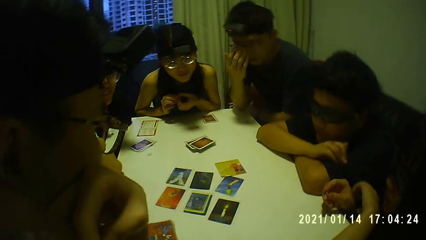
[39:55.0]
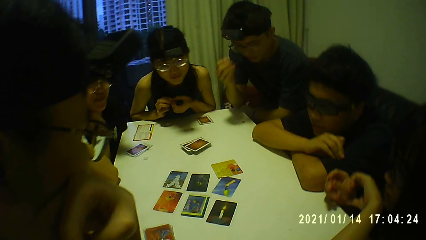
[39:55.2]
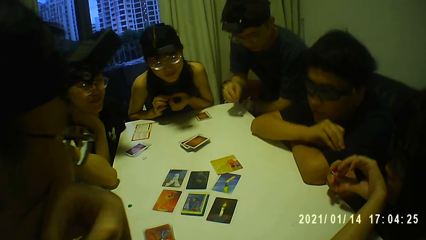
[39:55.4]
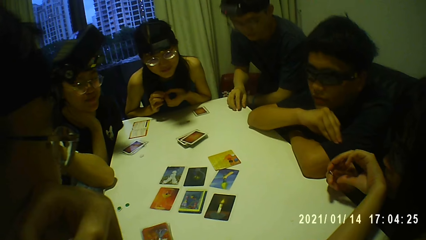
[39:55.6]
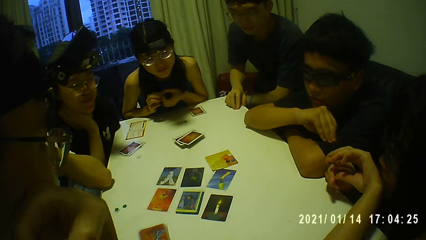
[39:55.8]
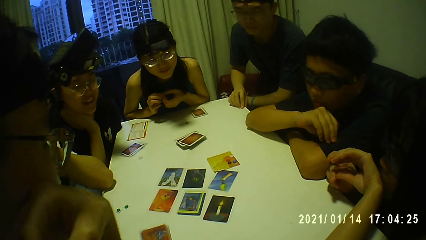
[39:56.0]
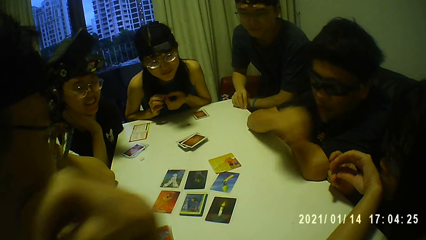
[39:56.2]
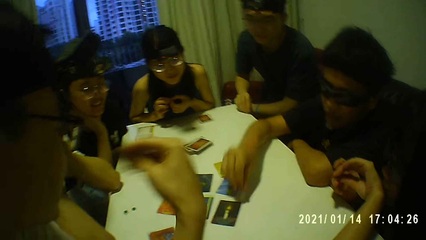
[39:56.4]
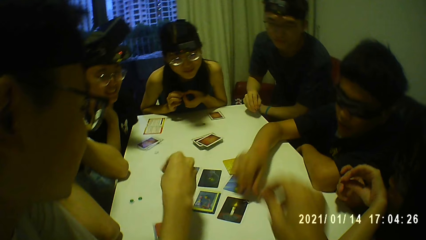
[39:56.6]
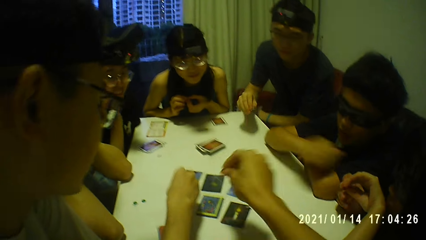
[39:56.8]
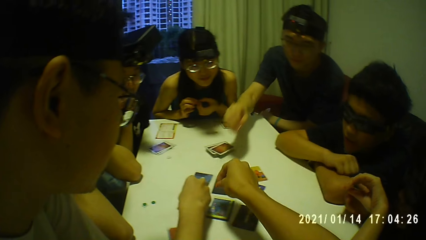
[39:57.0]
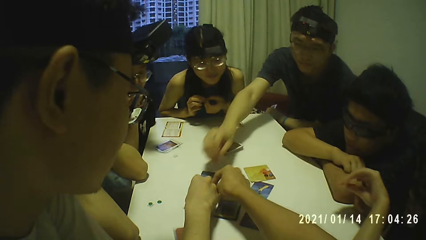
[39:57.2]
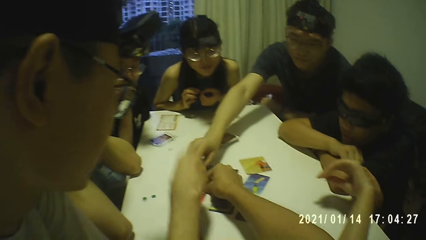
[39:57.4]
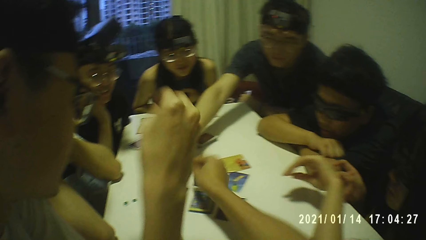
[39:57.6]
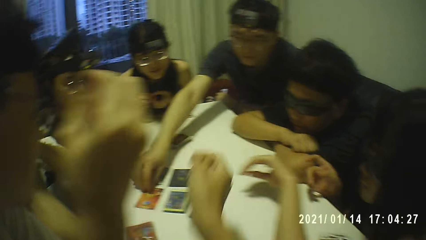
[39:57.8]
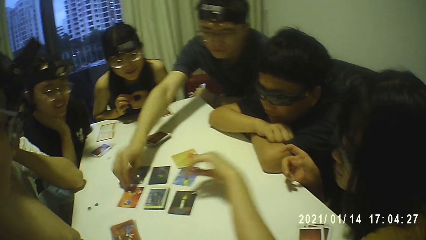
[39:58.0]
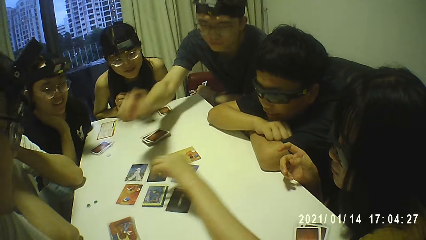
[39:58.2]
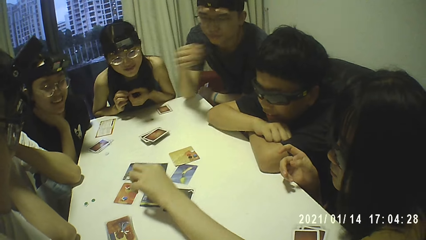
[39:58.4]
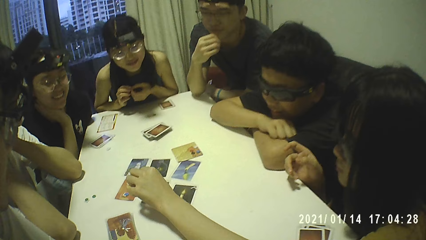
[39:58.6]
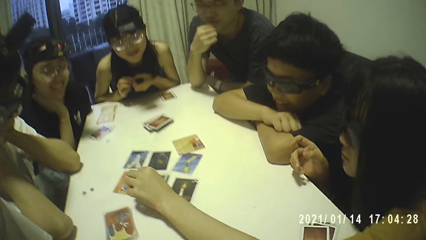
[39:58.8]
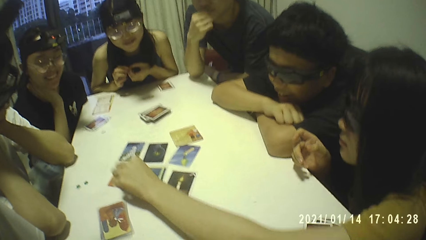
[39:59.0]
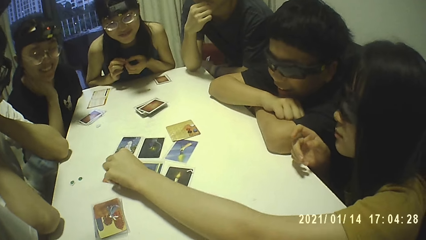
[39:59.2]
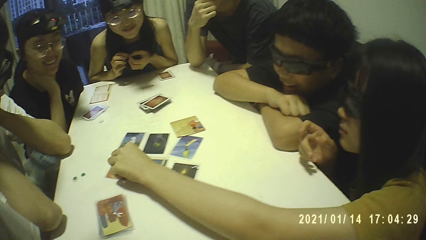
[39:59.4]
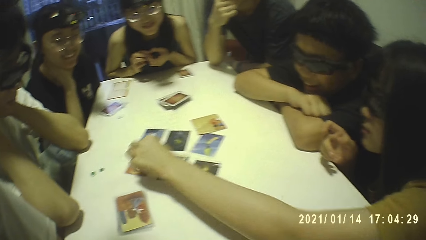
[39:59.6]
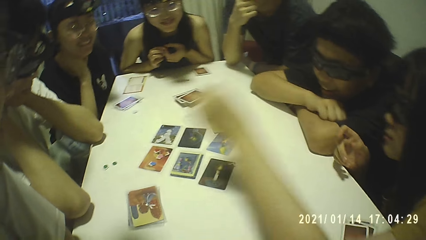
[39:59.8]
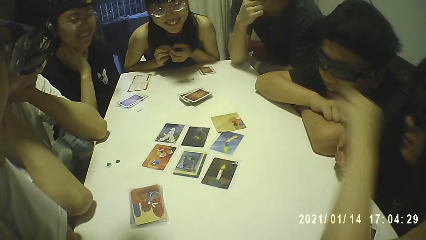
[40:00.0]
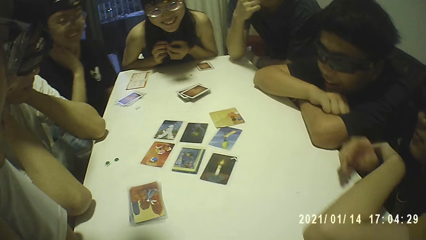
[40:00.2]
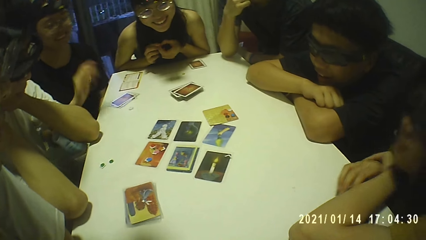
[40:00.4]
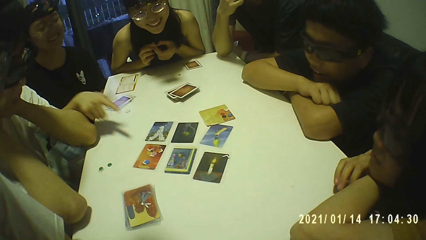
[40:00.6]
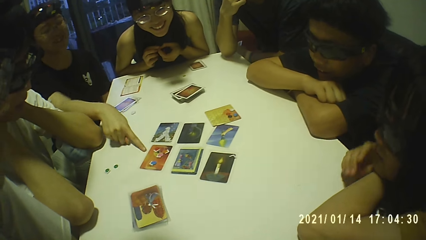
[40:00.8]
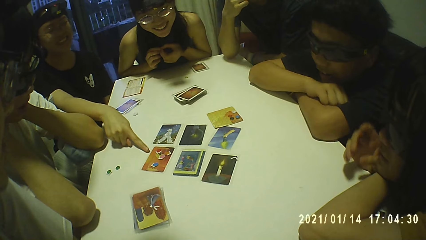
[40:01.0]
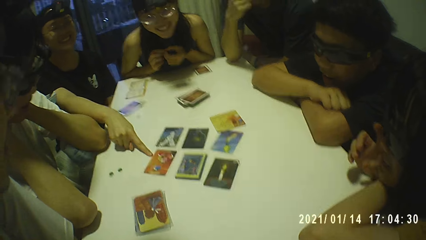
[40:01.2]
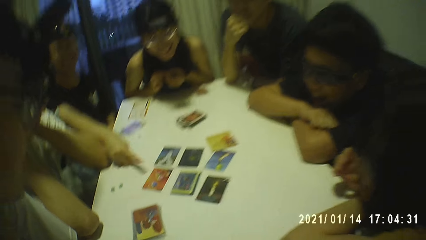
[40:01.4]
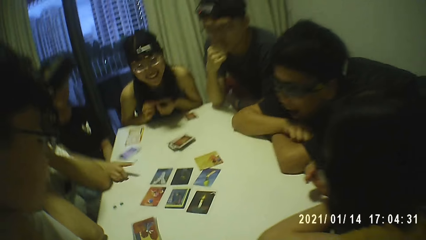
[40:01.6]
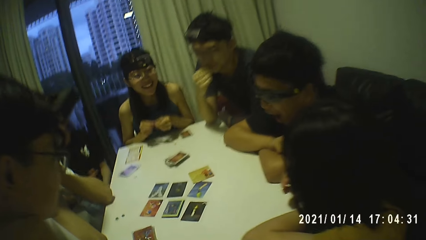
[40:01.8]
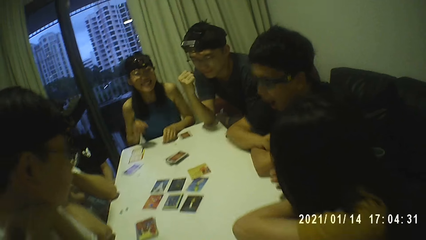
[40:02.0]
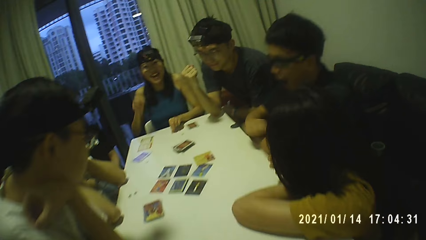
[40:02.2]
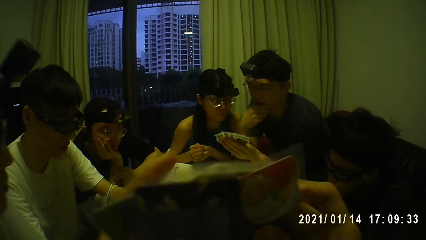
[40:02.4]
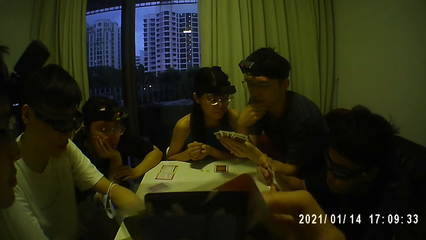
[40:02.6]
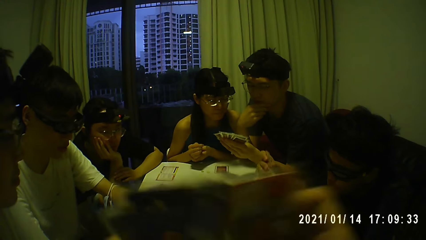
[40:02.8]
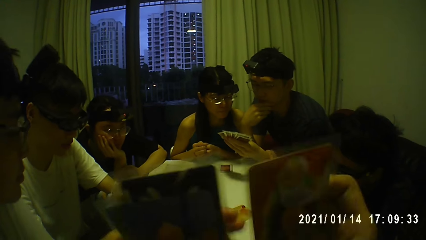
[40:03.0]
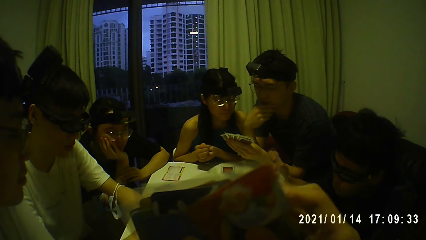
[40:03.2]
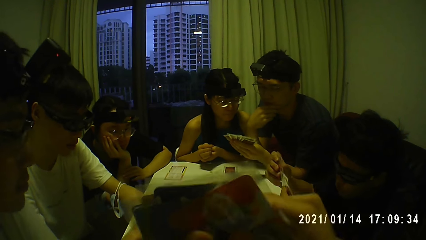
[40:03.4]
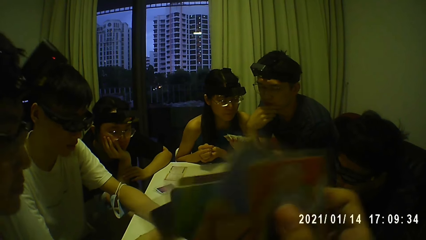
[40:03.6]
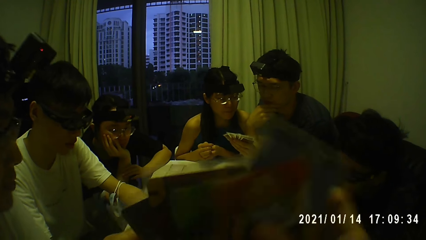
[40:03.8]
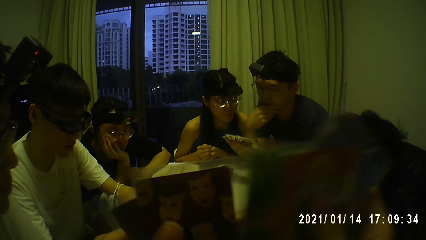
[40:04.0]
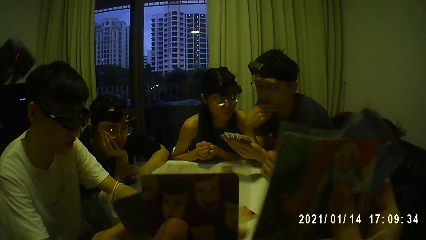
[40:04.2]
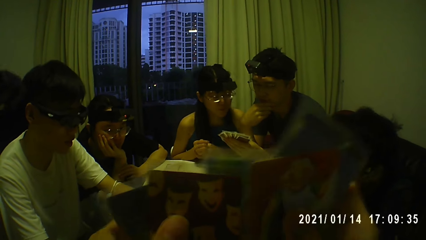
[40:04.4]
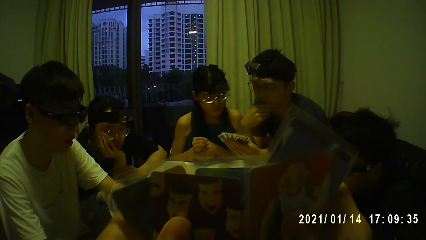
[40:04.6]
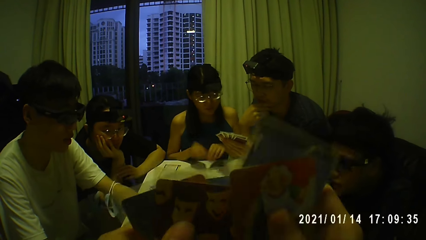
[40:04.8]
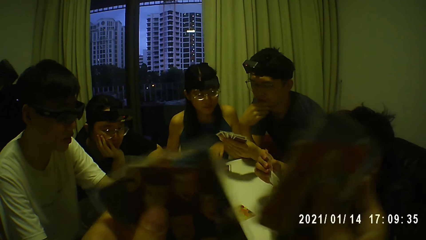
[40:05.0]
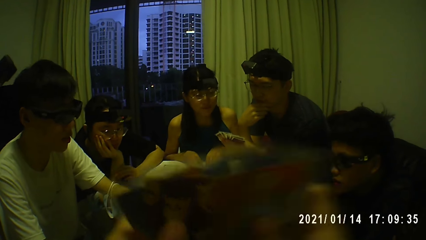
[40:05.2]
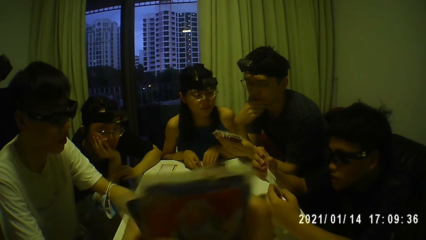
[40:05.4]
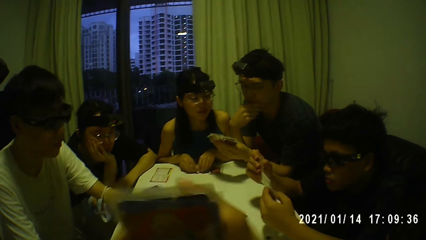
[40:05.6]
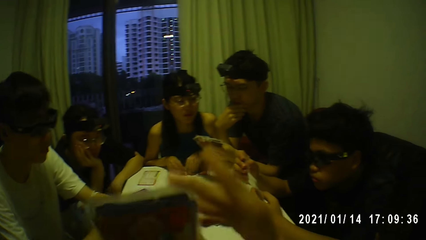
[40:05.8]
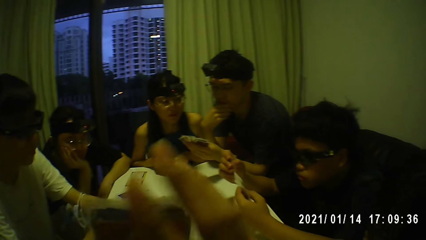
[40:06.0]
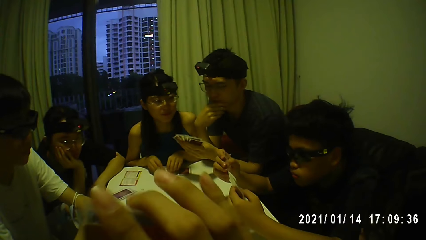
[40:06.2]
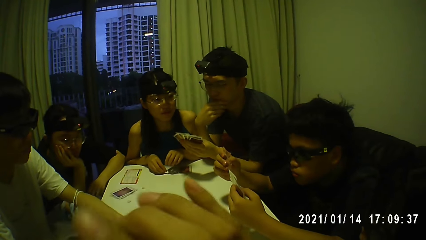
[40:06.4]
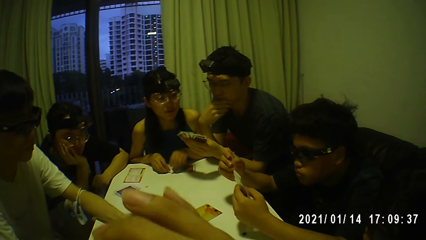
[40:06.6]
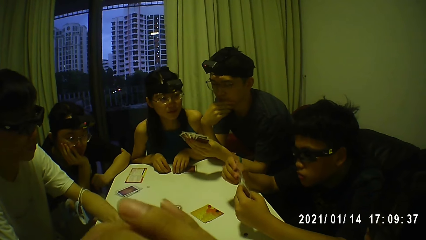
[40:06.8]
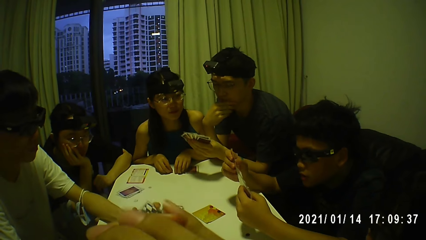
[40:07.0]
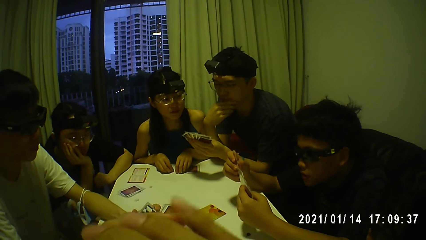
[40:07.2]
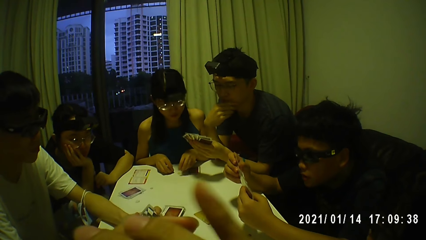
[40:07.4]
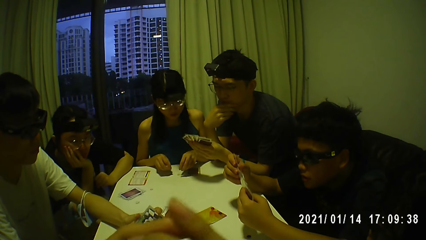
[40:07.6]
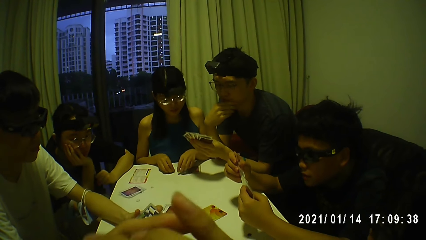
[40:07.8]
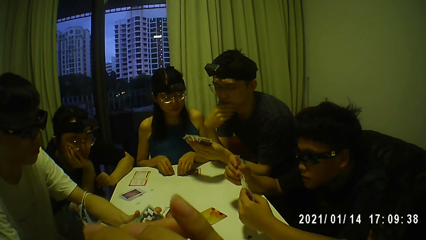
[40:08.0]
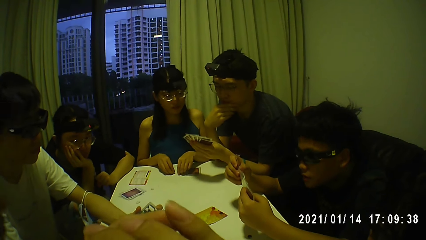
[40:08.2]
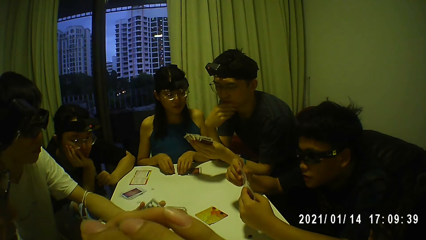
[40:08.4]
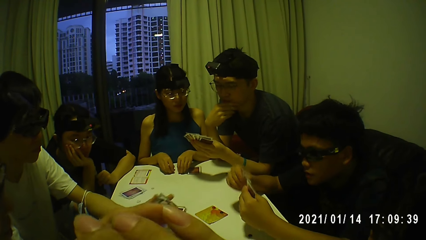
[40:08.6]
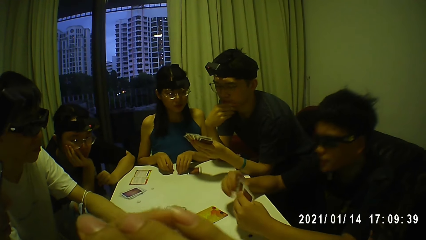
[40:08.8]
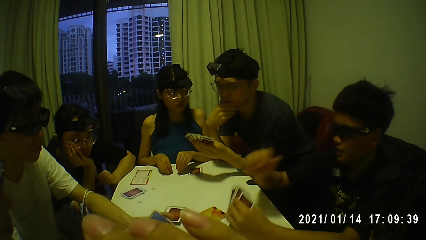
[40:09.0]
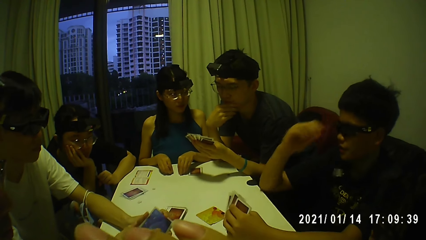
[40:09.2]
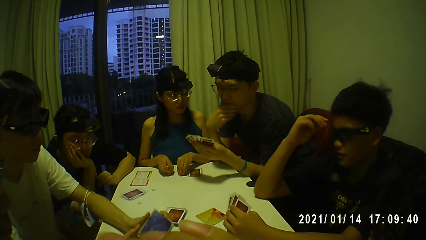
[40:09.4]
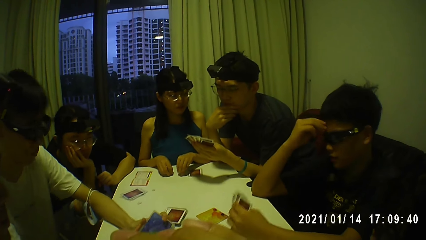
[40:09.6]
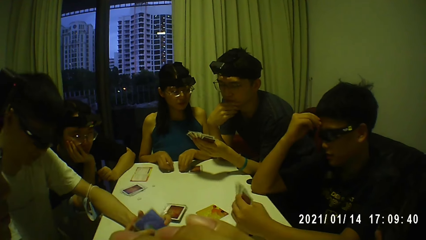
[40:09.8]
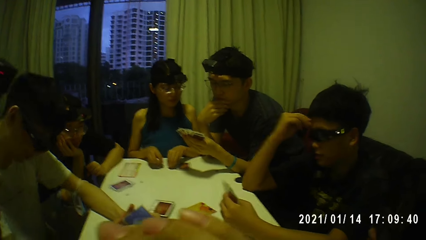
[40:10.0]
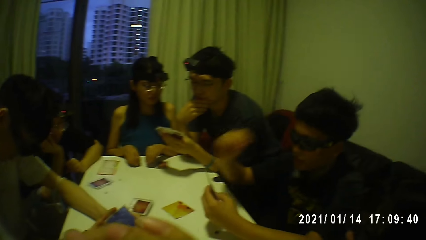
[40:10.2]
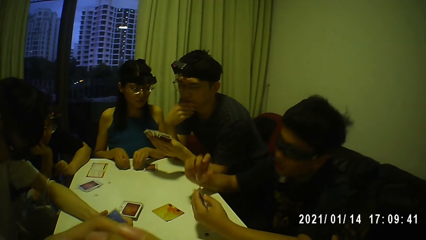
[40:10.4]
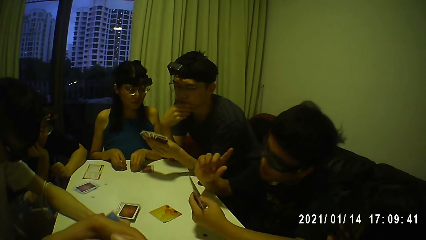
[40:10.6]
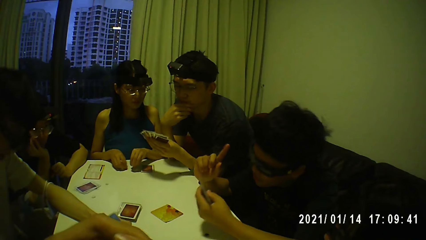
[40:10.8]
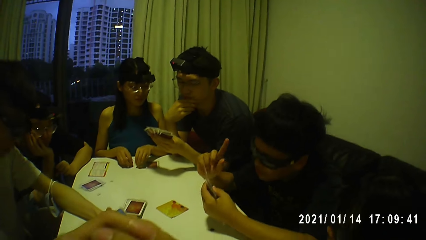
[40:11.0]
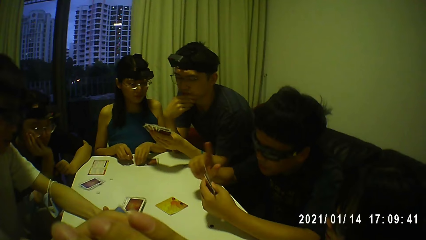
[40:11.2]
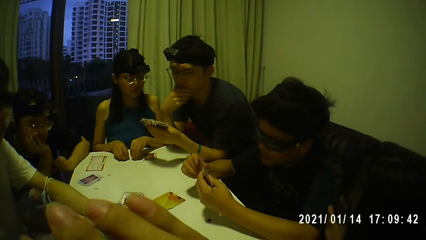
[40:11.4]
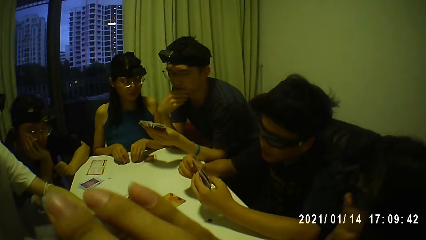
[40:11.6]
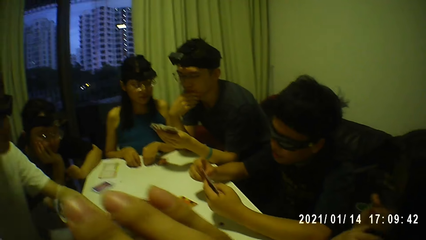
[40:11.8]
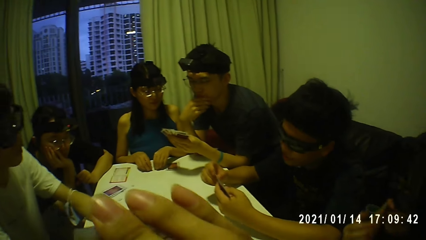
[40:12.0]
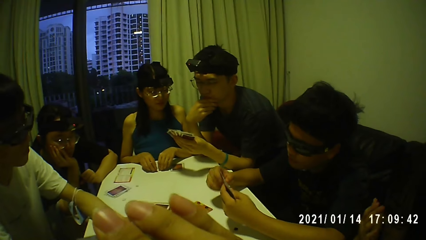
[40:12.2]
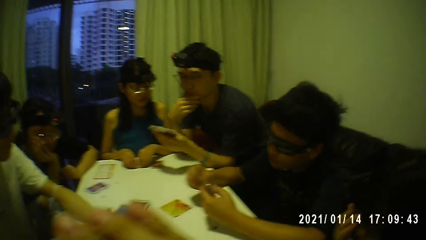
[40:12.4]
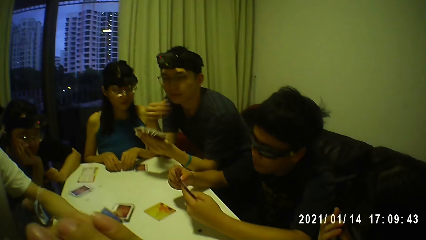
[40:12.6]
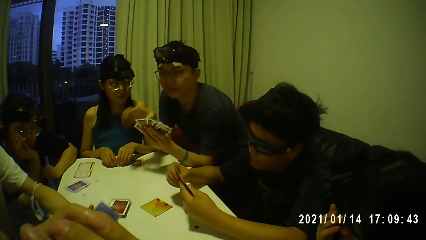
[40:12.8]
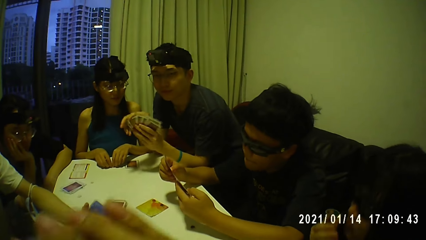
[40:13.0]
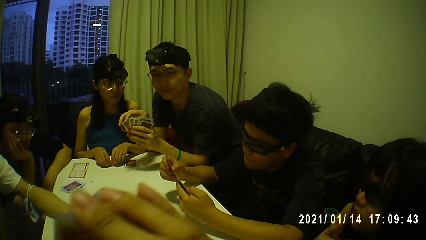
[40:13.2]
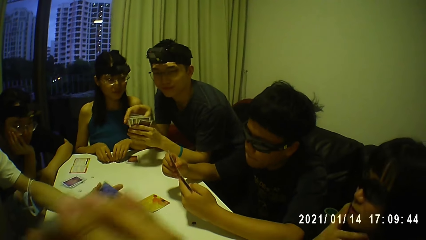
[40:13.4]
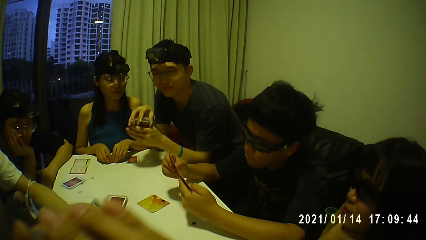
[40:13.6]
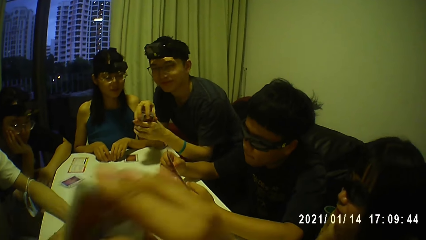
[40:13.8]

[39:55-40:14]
A man picks the token from the table with his right hand. A woman passes the token from her right hand to her left hand. Another man drops the token on a card on the table with his right hand. A third man drops the token on the card with his right hand. The camera wearer drops a token on a card on the table with his right hand. The first man drops the token on the card on the table with his right hand. The camera wearer touches the playing cards. The woman drops the token on the card with her left hand. A person touches the playing cards. The camera wearer shuffles the cards with both hands. The first man holds the cards with his left hand. The camera wearer touches the playing cards. The second man holds the cards with both hands and shuffles the cards with both hands. Another woman touches the token on the table with her left hand. A fourth man shuffles the cards with both hands. The second man holds the cards with his left hand and touches his face with his right hand. He converses with the group of people and the camera wearer. He holds the cards with both hands and shuffles the cards with both hands. The first woman touches her face with her right hand. The first man holds the cards with both hands.
